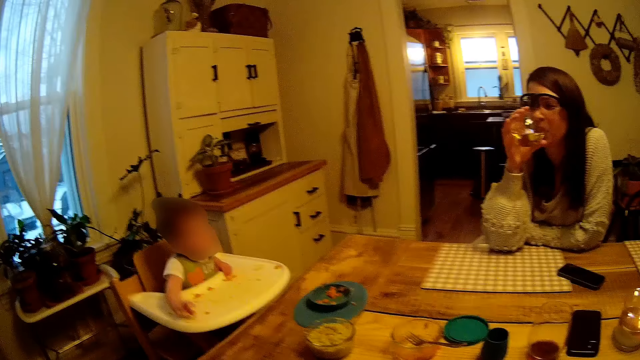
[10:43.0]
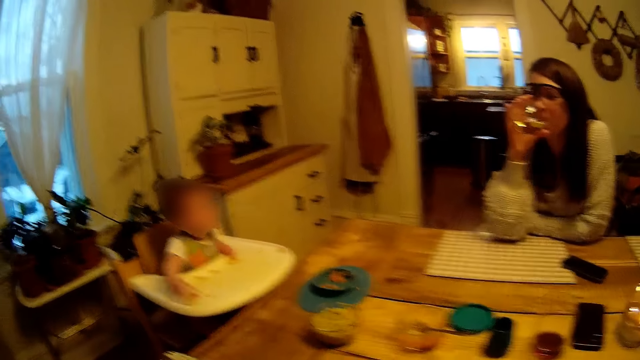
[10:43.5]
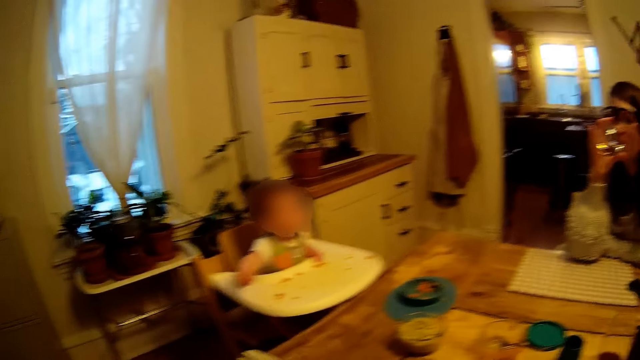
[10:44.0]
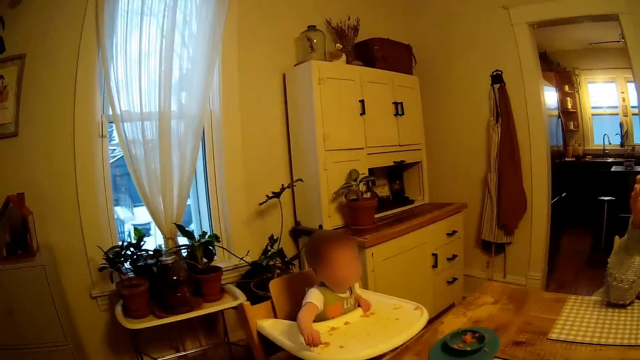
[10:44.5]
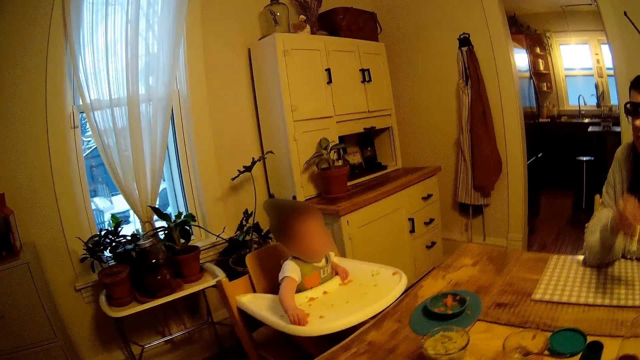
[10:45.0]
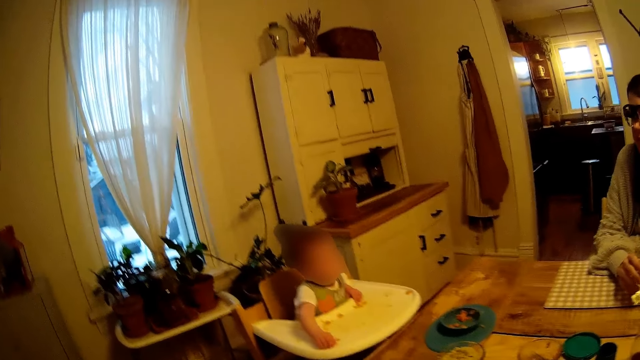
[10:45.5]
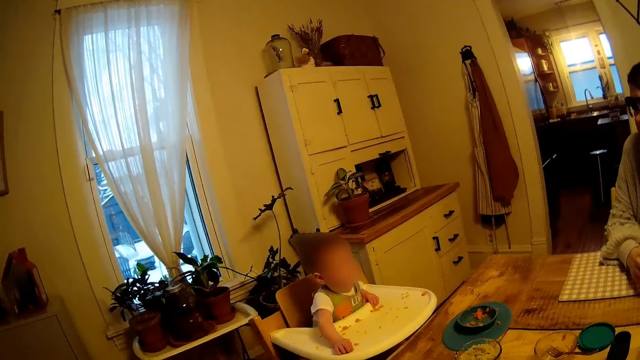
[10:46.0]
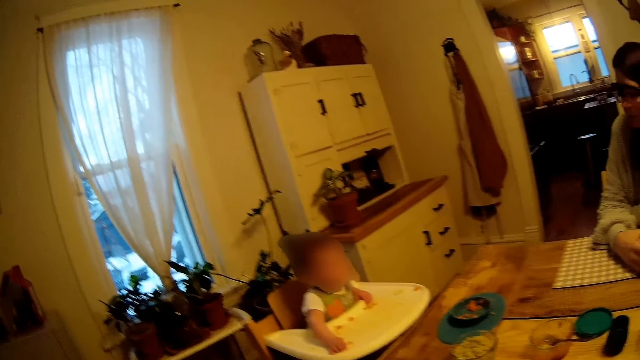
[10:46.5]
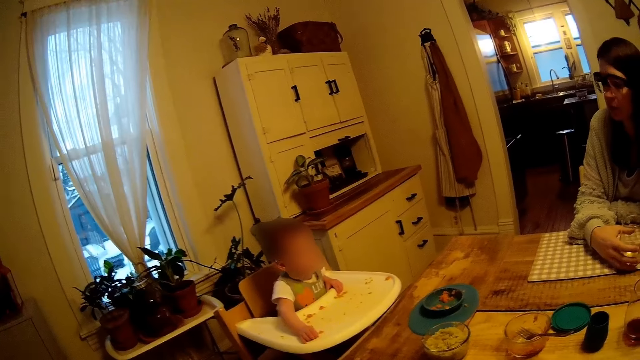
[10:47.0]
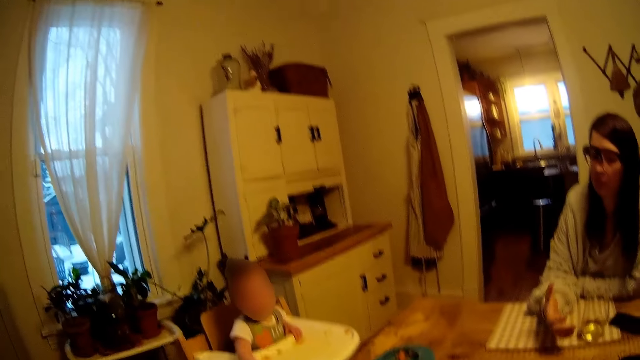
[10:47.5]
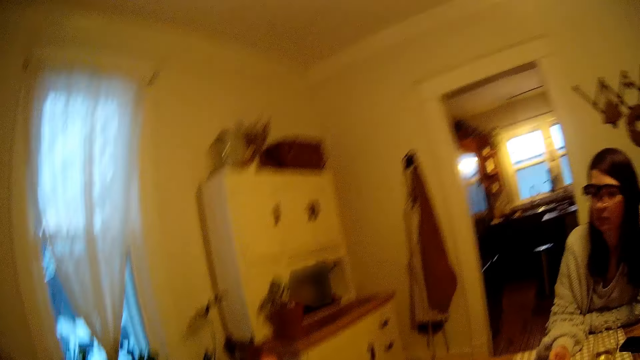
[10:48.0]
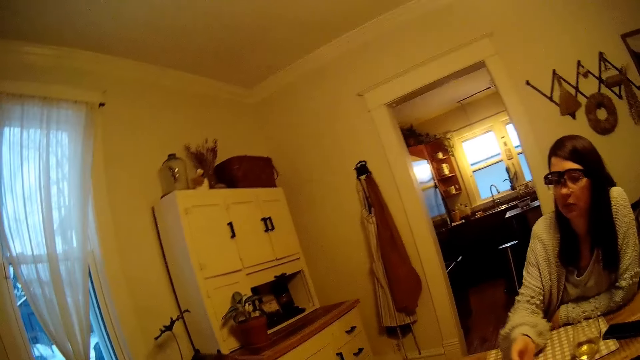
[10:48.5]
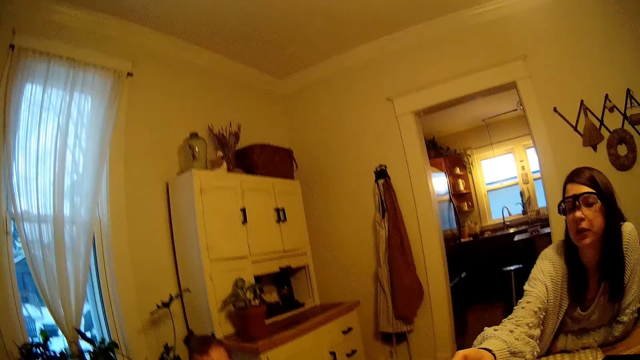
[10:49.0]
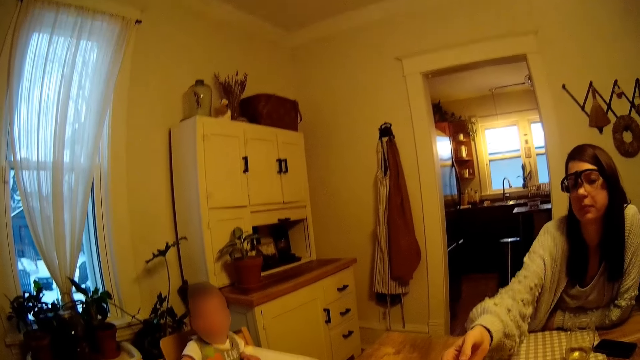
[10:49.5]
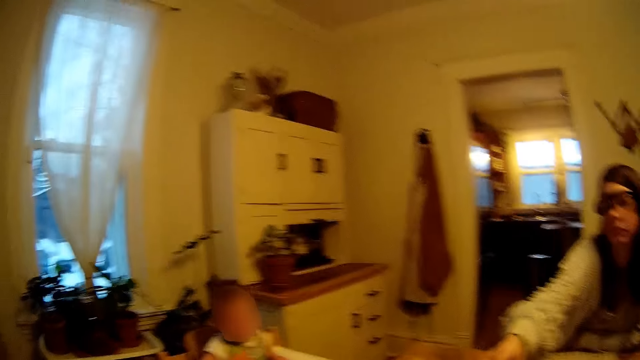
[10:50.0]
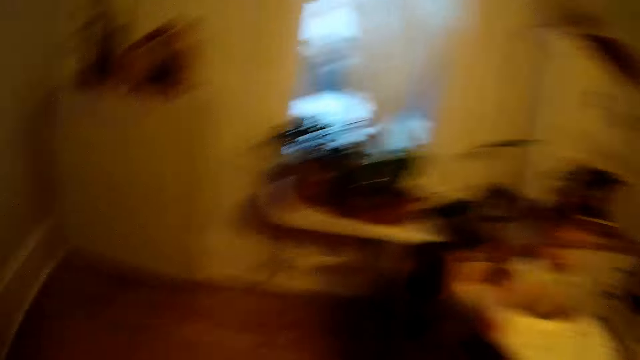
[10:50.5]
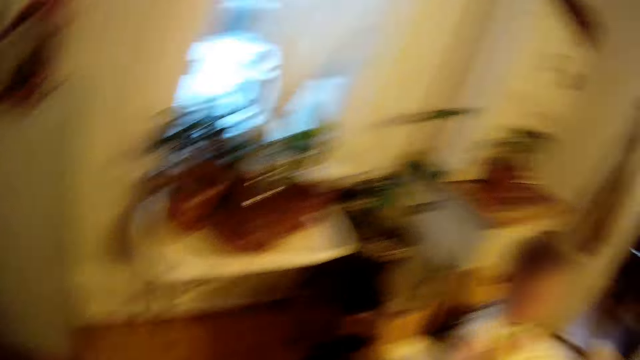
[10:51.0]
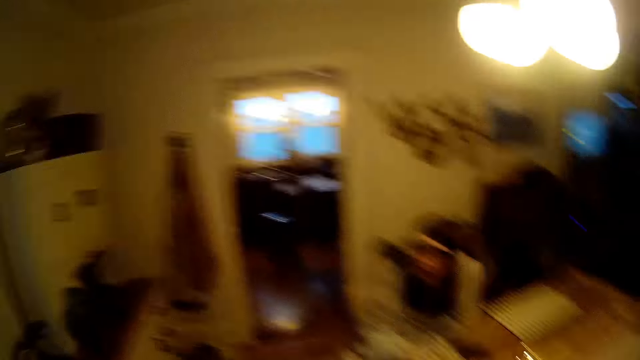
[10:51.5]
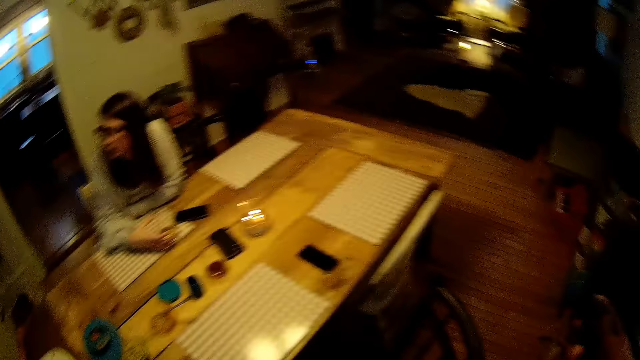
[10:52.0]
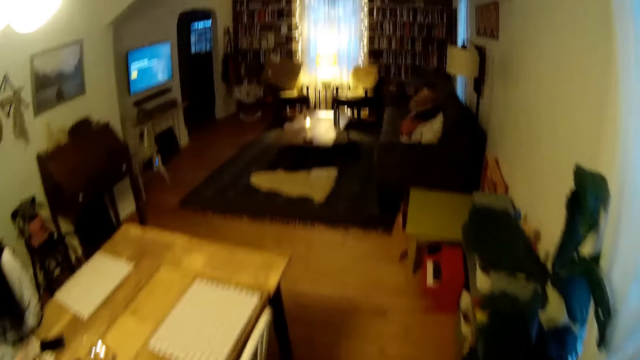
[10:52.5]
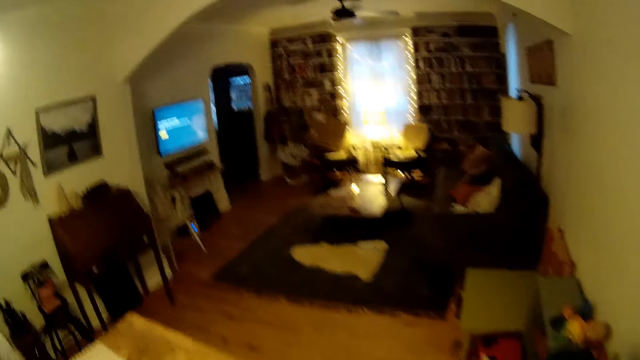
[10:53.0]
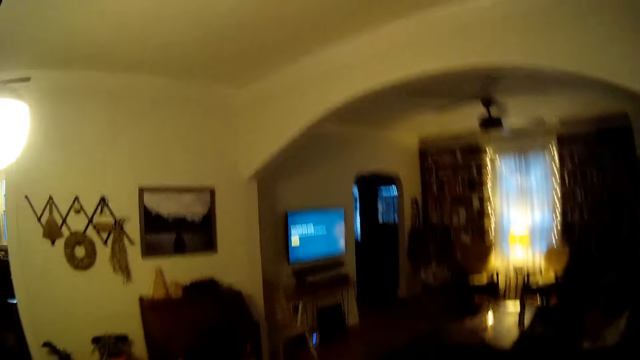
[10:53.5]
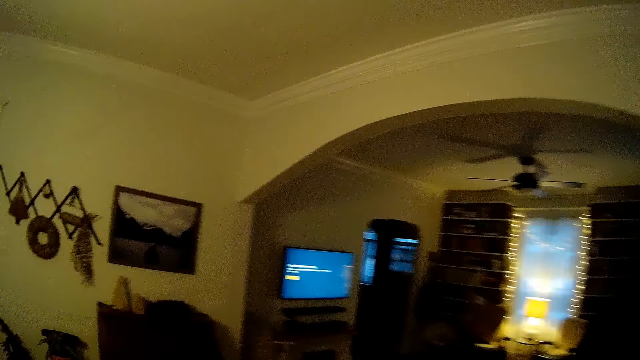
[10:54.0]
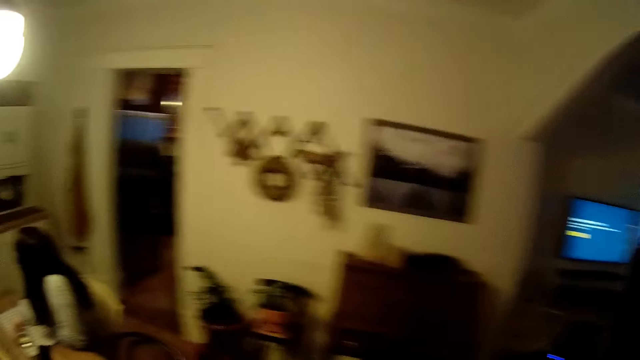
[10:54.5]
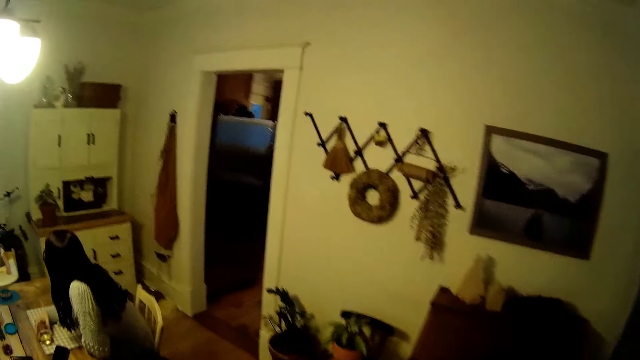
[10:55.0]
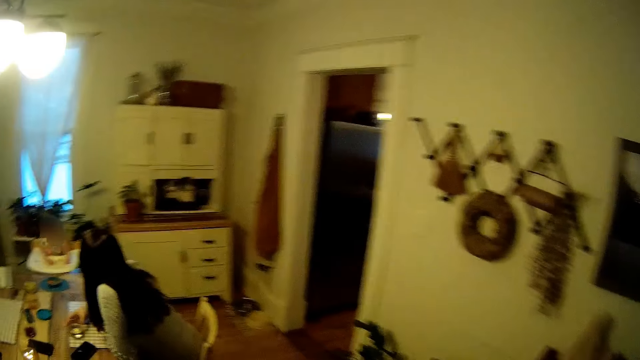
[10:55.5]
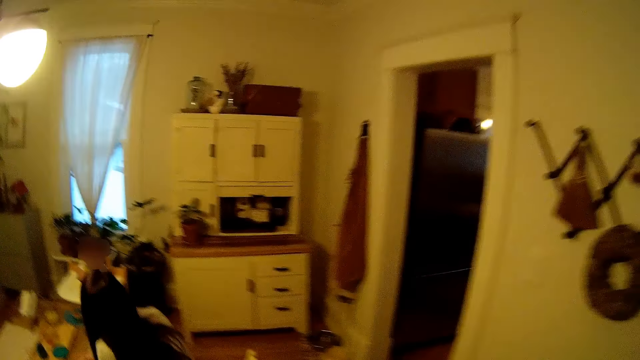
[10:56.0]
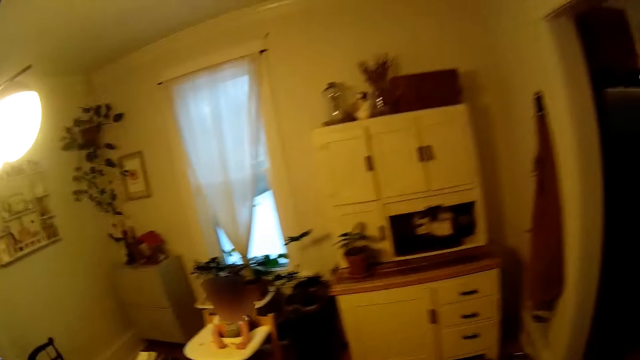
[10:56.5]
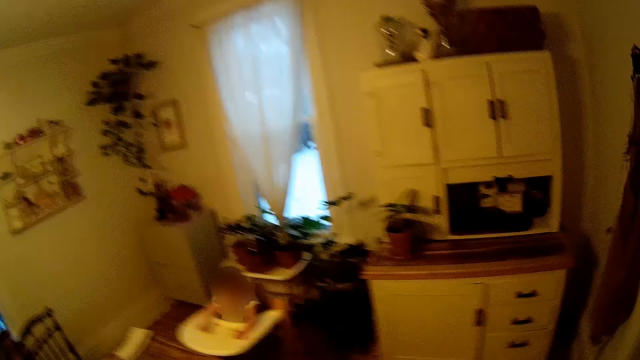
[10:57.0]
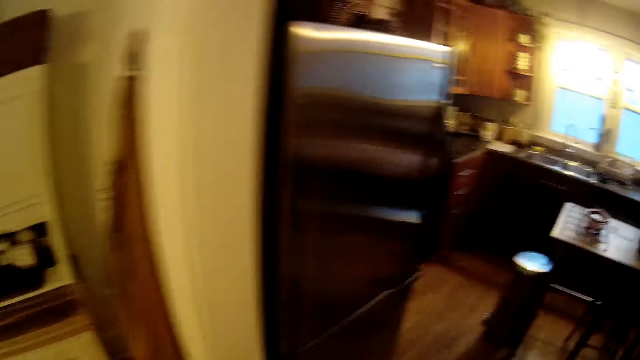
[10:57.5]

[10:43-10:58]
The woman drops the glass of water on the dining table with her right hand. Another woman stretches her hand towards the dining table. The camera wearer walks in the house. They stand up from the dining table. They walk away from the dining to the kitchen.

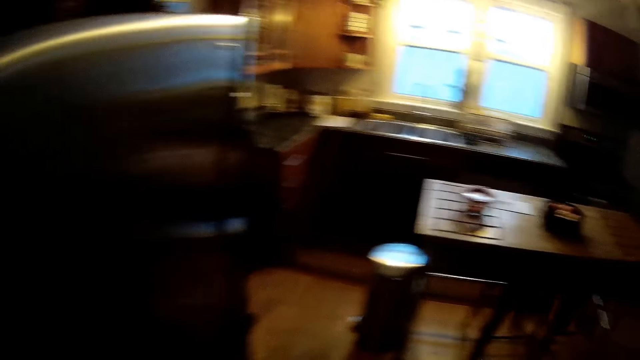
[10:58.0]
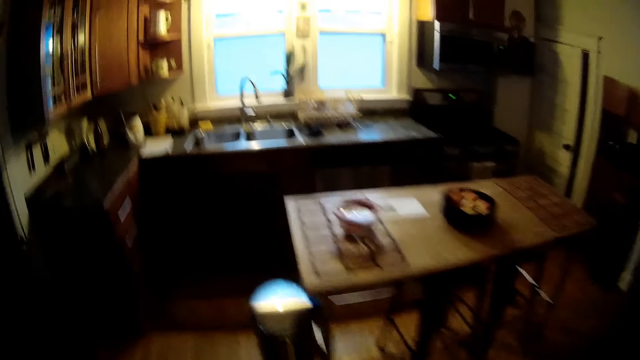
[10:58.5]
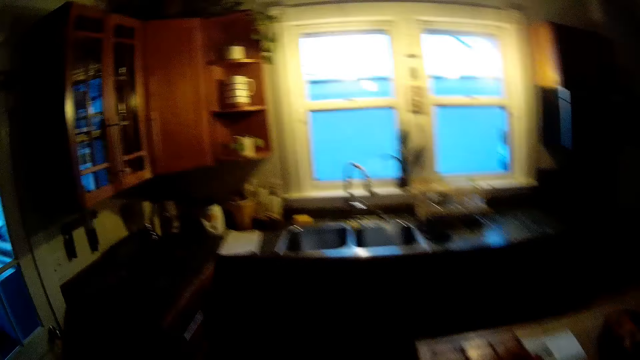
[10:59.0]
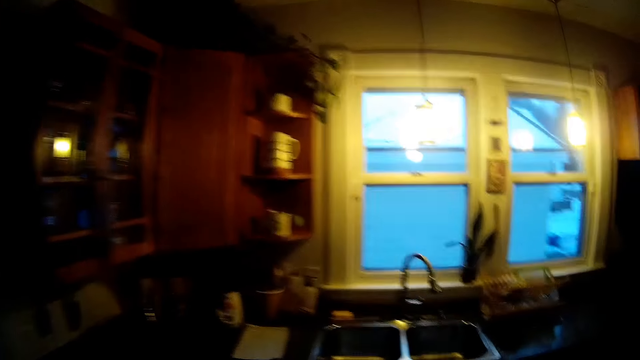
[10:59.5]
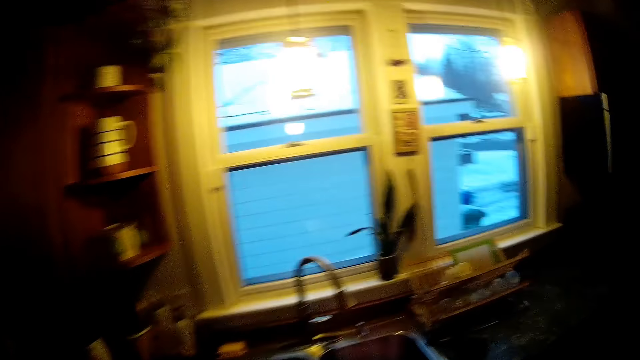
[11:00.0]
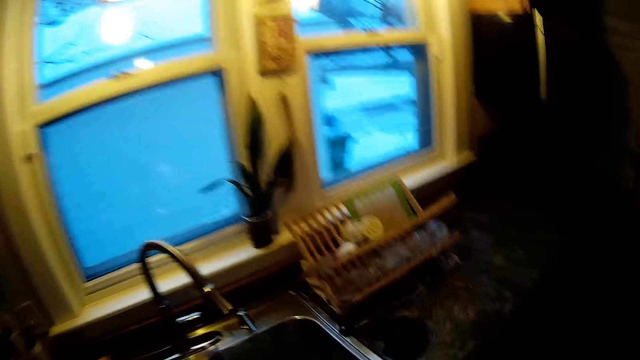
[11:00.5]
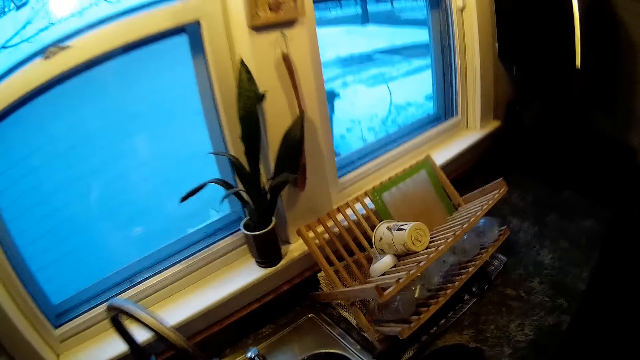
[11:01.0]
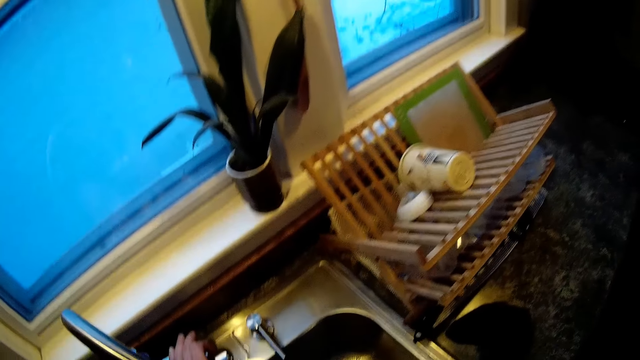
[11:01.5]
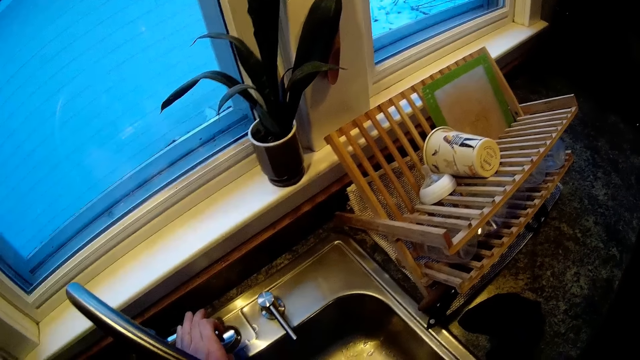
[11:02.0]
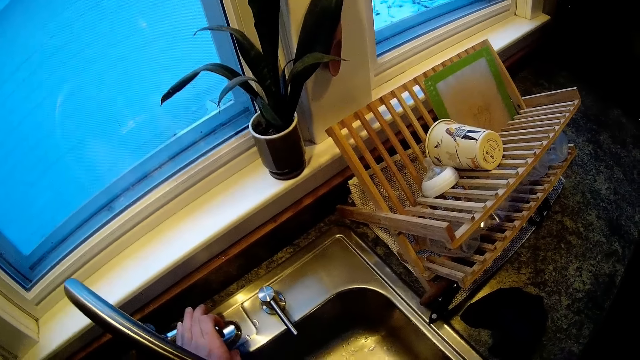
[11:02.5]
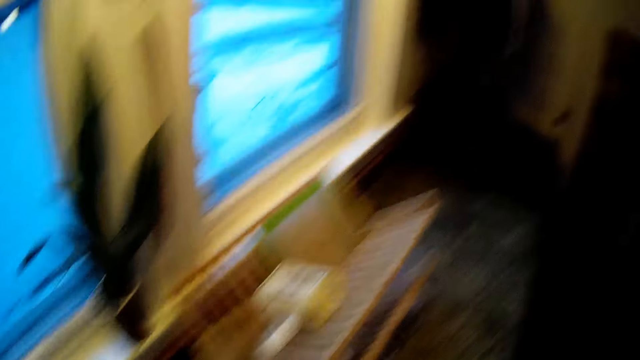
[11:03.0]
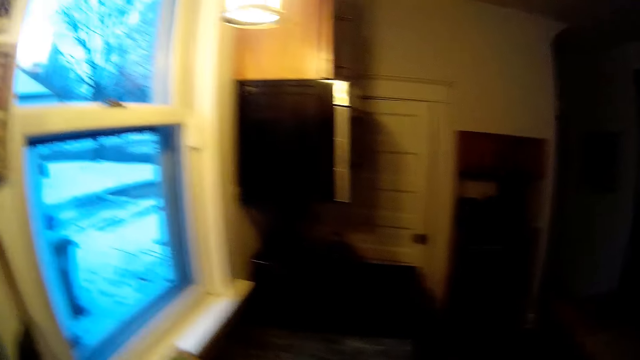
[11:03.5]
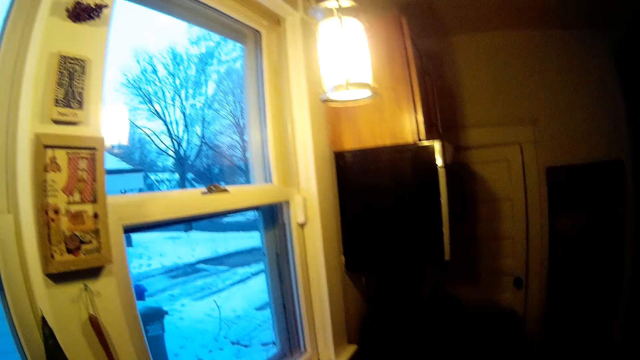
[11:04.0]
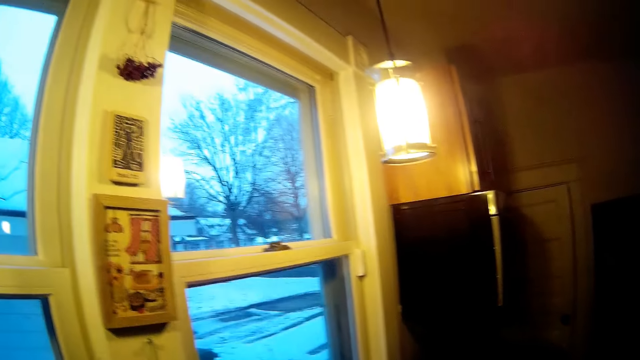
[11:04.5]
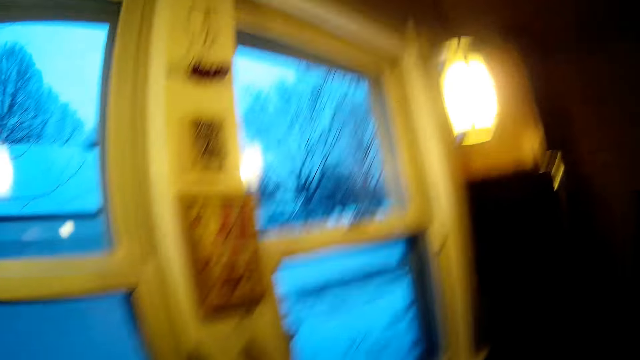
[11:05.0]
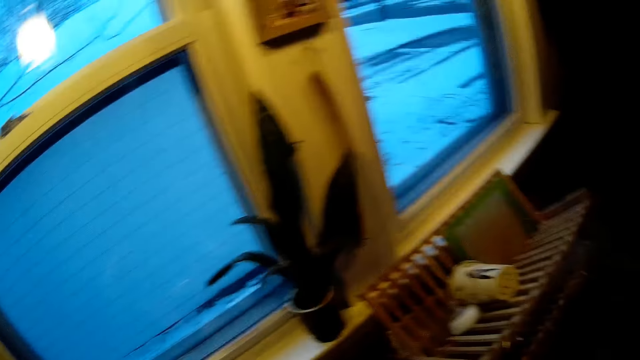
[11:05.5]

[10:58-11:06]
The camera wearer switches on the tap on the kitchen sink.
